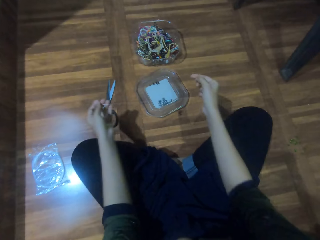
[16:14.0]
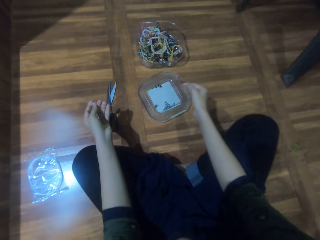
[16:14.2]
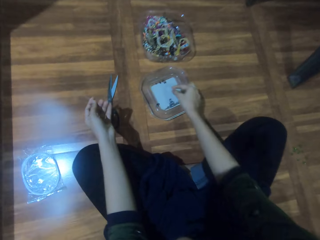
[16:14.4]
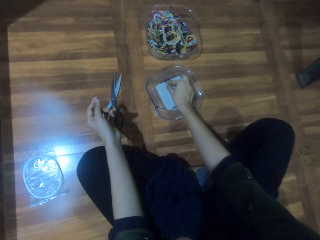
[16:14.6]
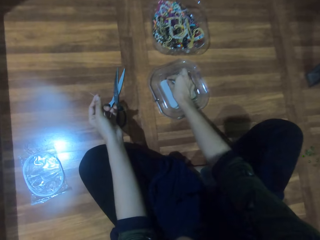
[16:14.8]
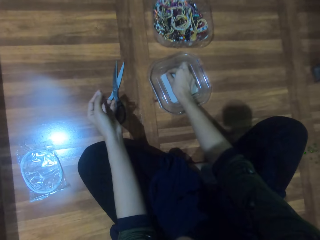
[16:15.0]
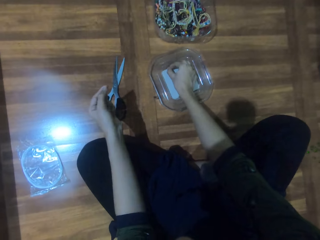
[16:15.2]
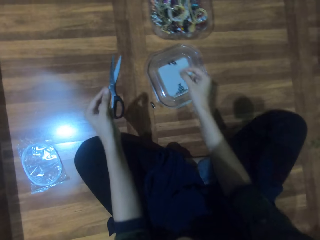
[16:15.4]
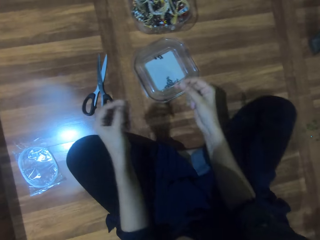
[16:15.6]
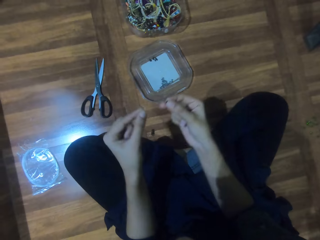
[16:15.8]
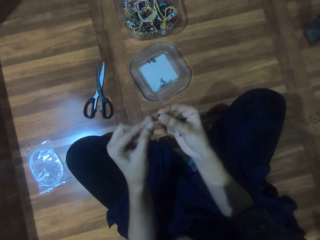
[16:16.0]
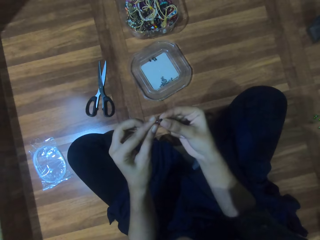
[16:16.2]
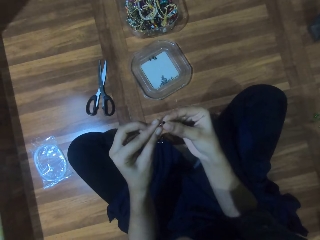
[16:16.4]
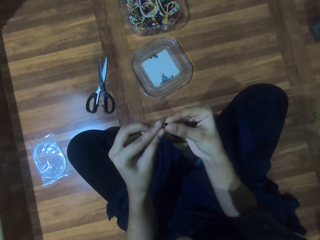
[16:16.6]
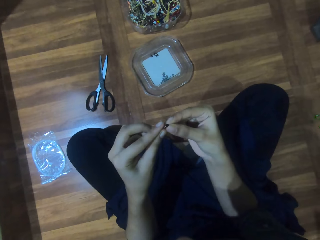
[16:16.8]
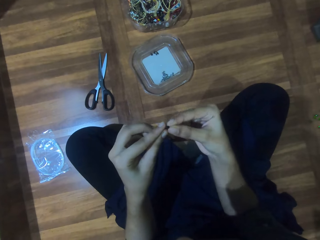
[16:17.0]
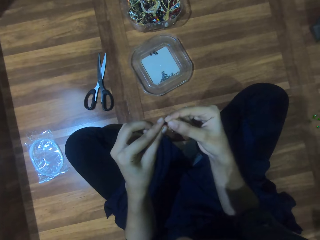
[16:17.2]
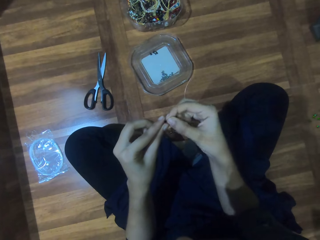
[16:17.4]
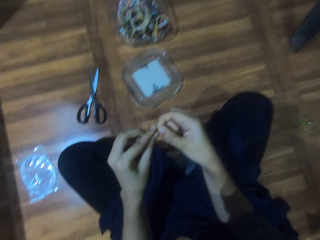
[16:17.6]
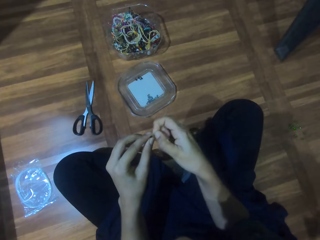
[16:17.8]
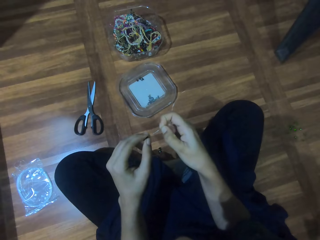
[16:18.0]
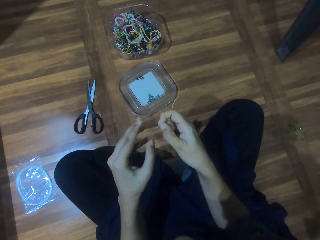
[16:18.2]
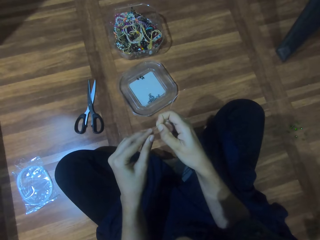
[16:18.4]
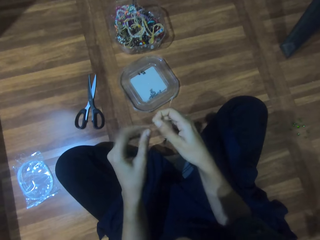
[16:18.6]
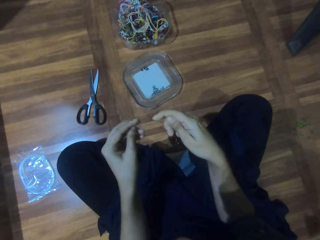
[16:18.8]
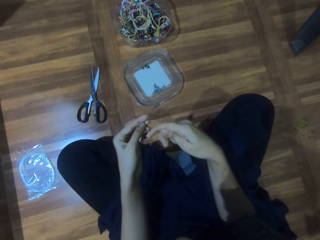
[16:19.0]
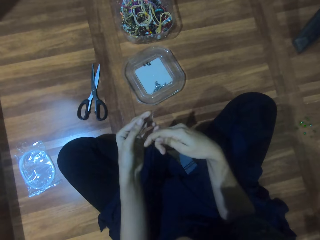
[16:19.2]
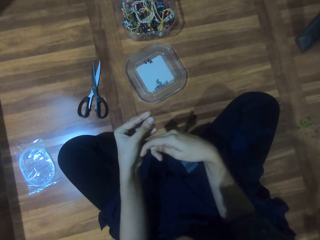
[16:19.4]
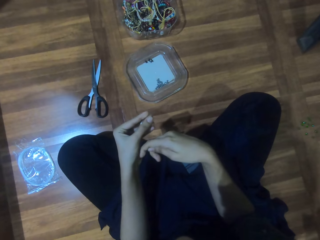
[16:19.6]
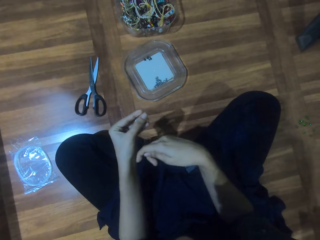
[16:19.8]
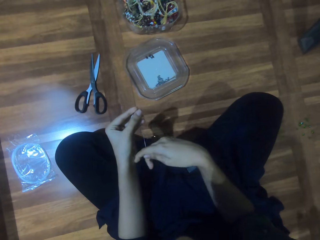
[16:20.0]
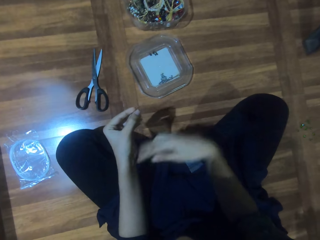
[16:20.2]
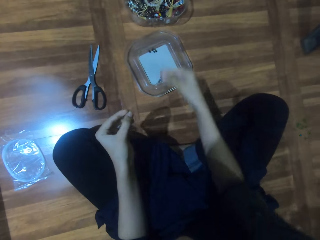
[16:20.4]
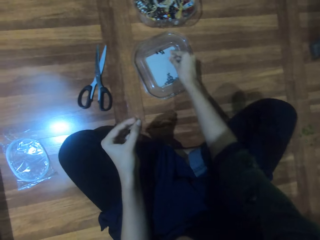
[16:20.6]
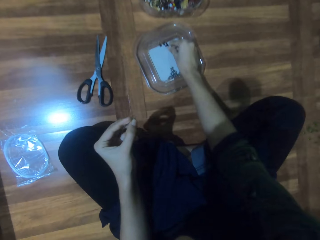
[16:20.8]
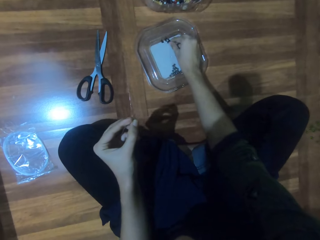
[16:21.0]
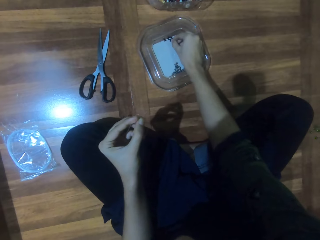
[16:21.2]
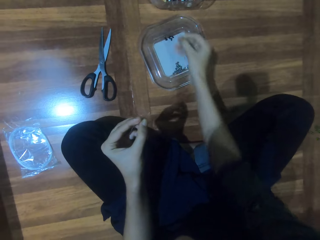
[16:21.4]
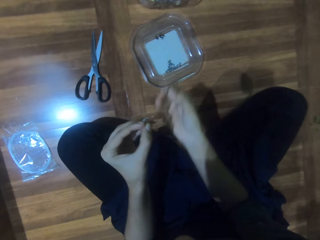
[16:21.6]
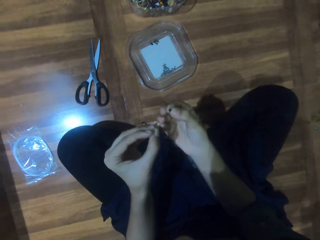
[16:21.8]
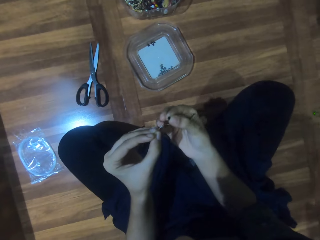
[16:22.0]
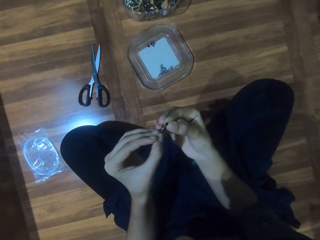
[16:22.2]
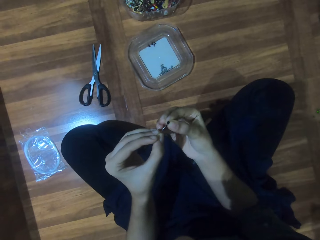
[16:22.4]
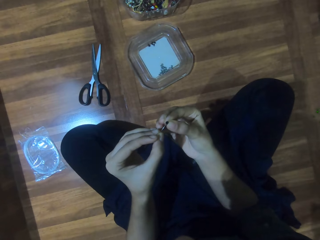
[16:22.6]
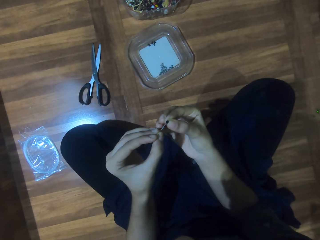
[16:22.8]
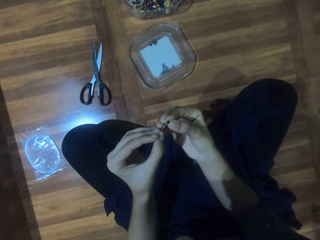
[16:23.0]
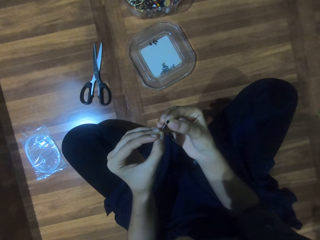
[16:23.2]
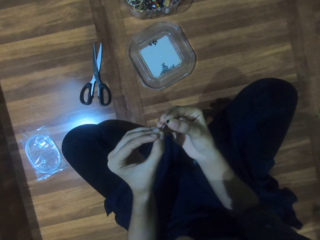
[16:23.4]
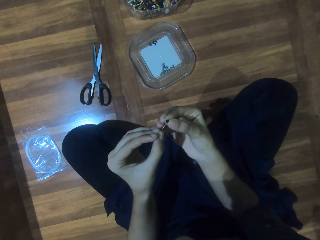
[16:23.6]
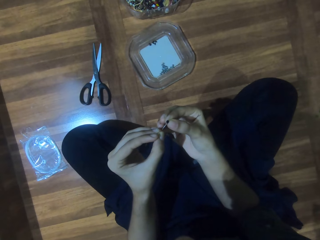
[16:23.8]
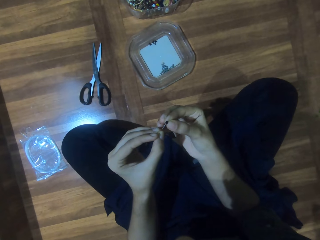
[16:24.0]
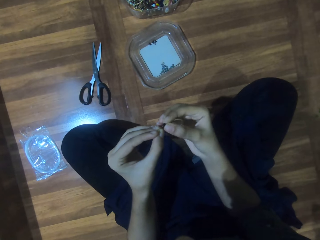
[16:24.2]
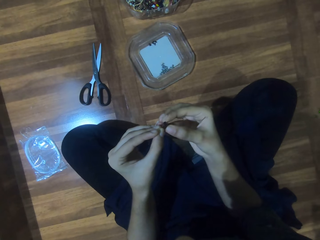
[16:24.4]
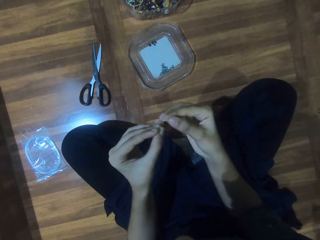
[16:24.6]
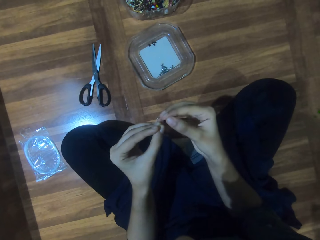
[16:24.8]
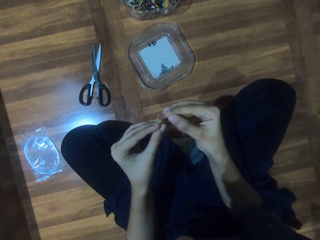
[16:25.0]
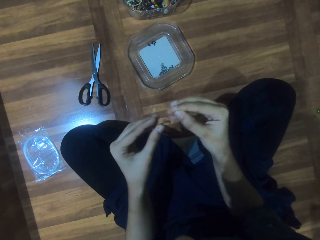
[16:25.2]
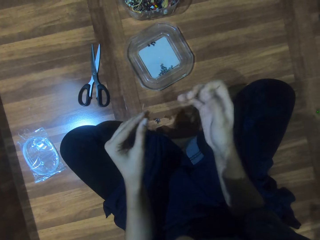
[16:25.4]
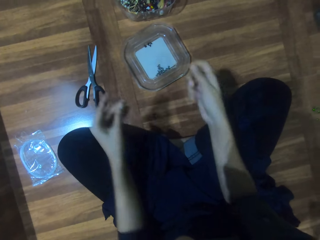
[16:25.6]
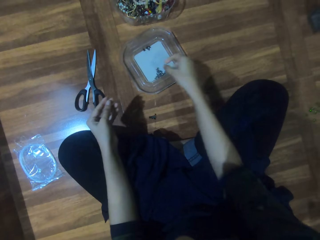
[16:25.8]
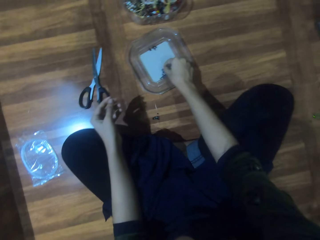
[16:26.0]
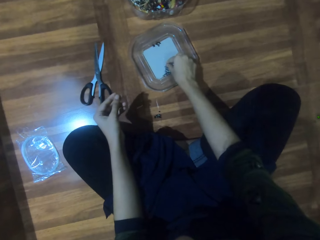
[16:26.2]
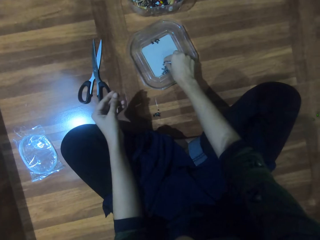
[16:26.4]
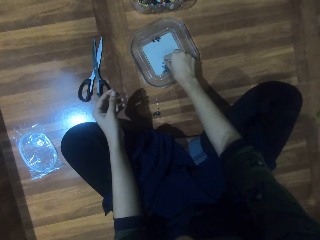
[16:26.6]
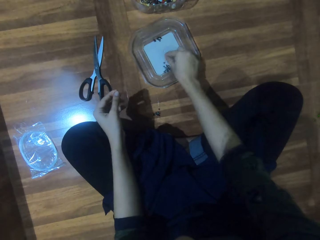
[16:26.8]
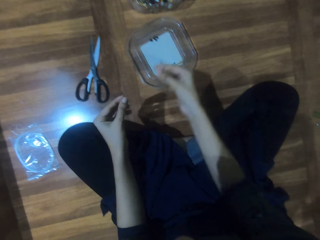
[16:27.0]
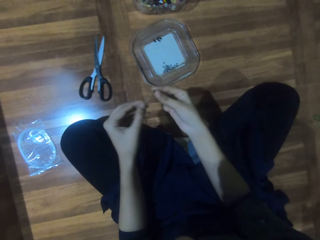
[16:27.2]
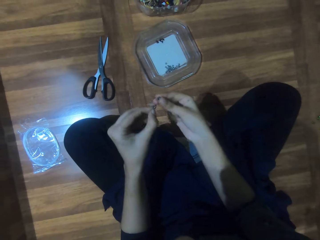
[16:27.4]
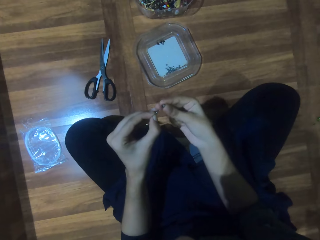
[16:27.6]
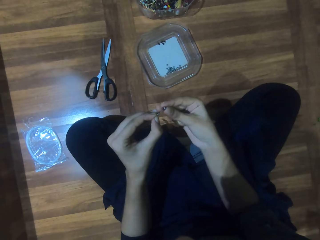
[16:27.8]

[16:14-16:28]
The camera wearer picks the bead. They pass the string through the bead. They straighten the string. They pick the bead. They pass the string through the bead. They pick the bead.

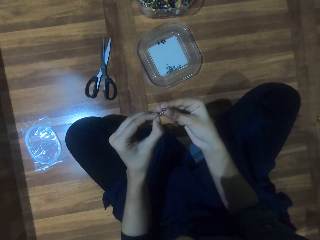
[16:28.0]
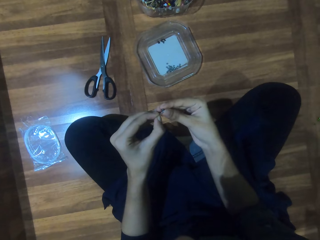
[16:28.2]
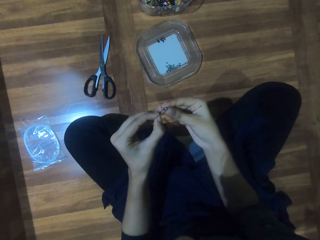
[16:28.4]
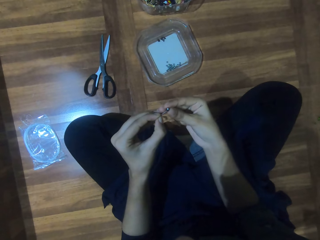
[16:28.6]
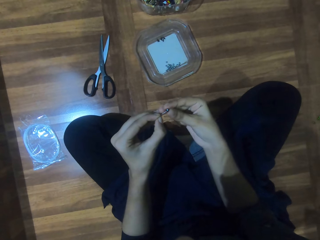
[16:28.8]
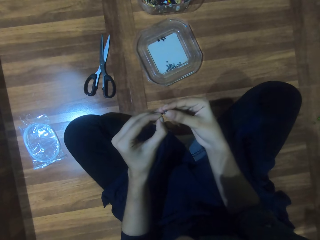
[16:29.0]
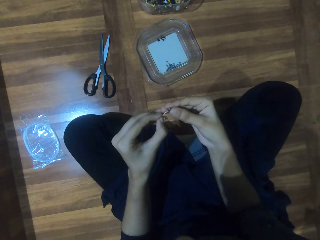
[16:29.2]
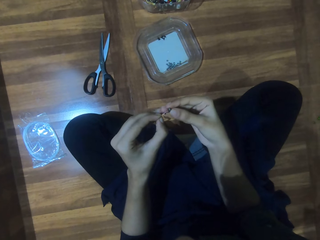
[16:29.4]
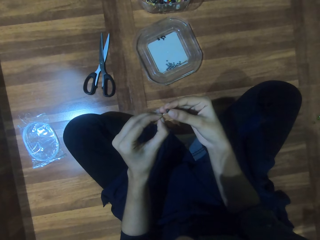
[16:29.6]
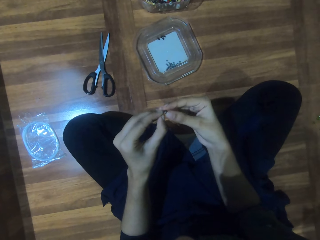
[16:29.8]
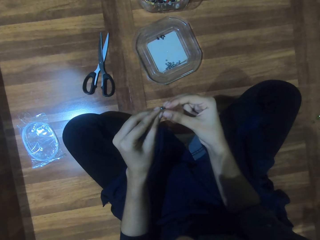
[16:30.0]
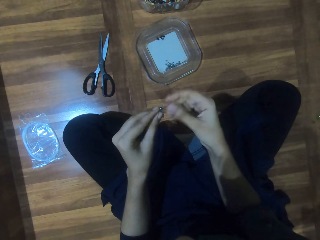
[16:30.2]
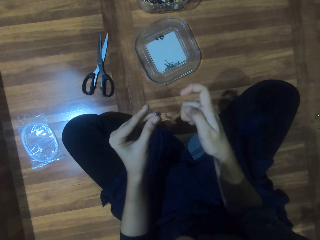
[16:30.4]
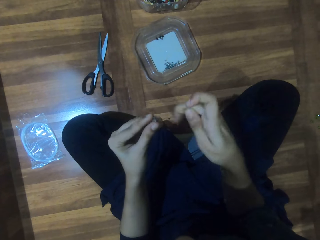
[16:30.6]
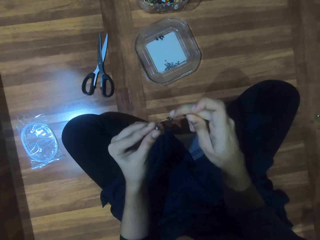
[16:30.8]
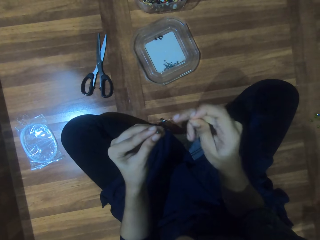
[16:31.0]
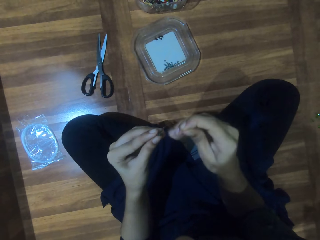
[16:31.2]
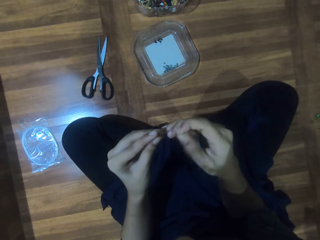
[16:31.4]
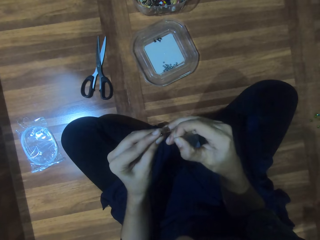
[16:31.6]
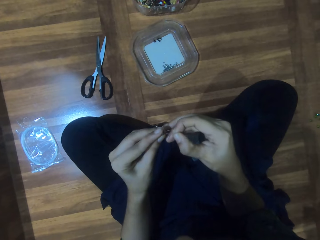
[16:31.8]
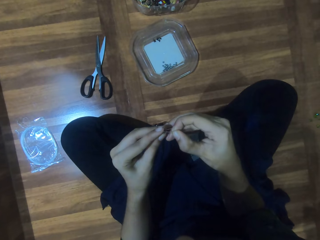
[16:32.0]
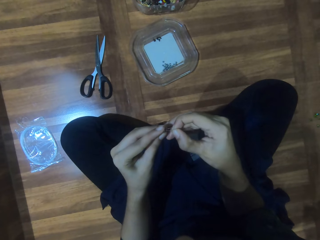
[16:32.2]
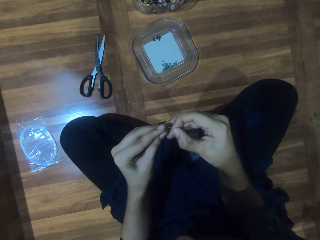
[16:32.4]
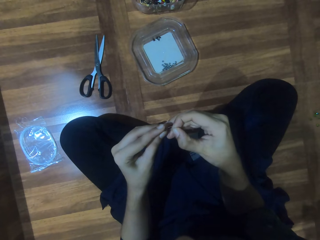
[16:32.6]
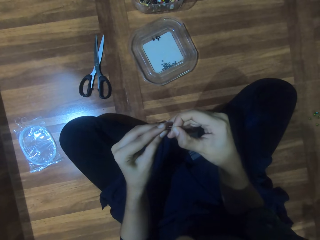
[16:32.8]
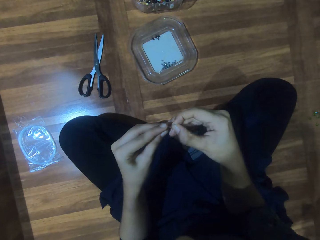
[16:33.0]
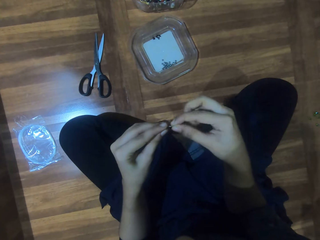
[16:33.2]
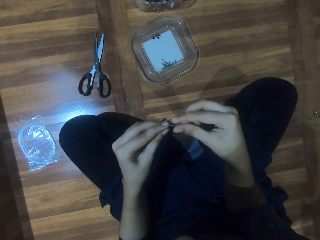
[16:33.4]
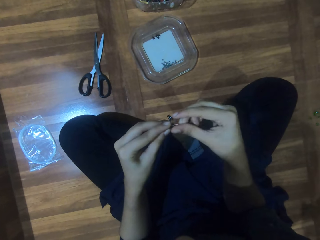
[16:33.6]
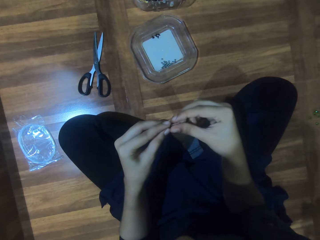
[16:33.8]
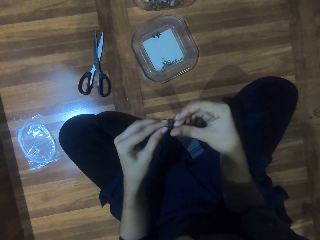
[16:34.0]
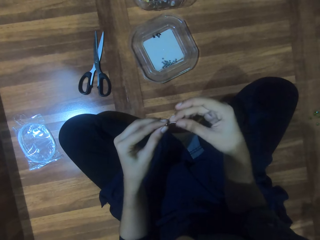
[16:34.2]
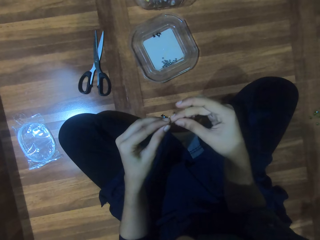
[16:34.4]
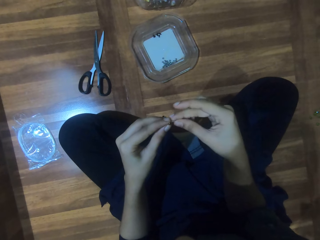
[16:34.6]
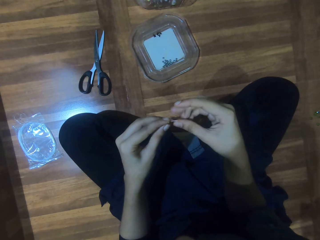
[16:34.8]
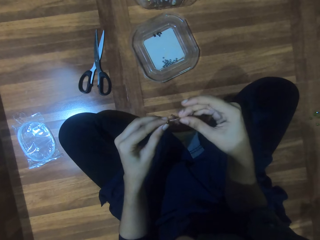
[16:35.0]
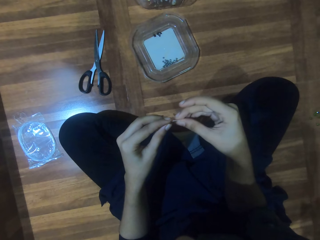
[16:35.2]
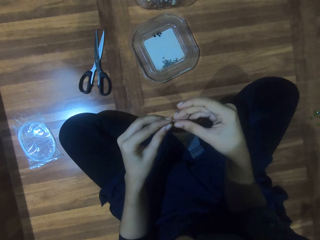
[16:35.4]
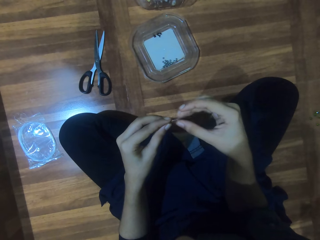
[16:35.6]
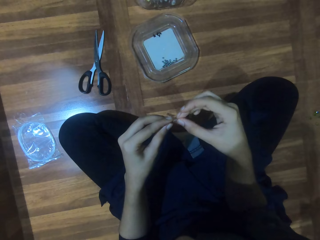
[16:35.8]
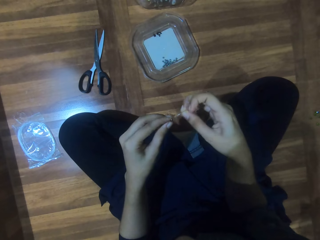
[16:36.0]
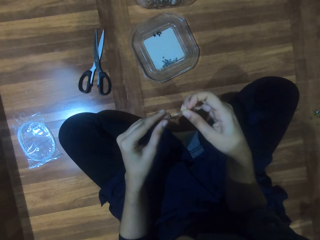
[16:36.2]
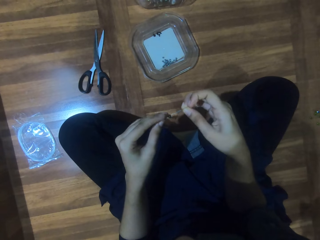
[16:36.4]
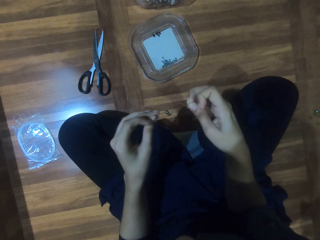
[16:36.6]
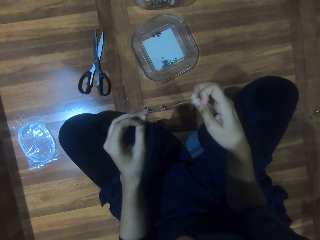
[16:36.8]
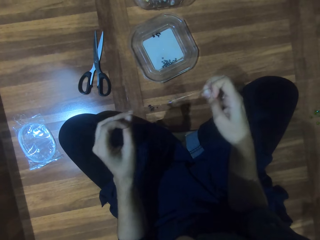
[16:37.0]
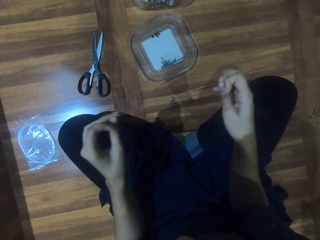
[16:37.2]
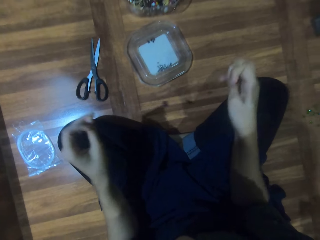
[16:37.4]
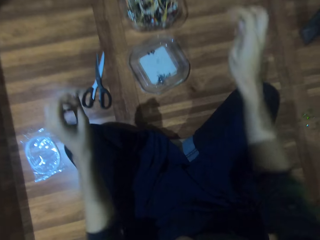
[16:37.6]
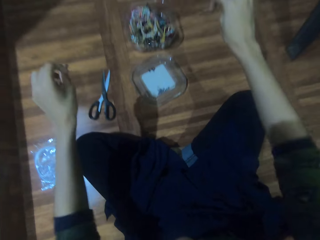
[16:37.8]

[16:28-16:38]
The camera wearer passes the string through the bead. They push the bead on the string.
